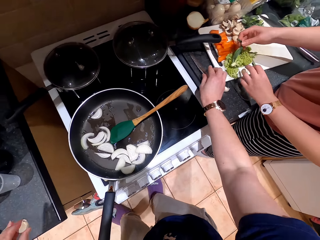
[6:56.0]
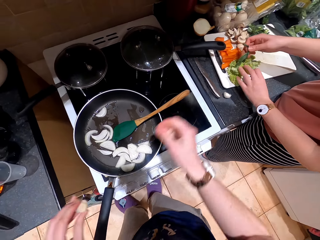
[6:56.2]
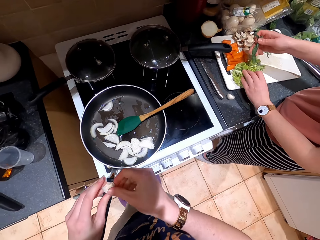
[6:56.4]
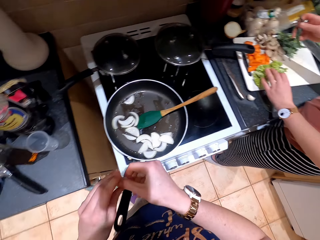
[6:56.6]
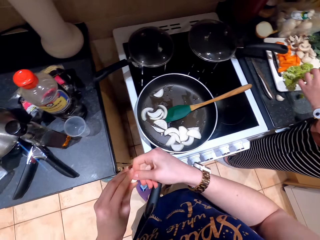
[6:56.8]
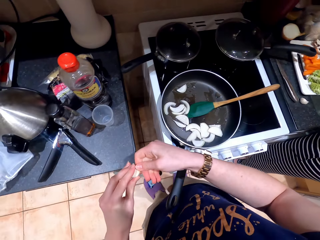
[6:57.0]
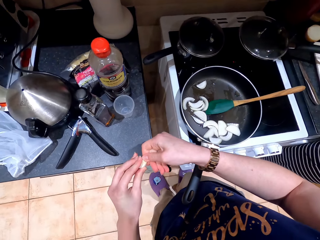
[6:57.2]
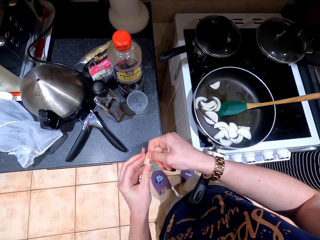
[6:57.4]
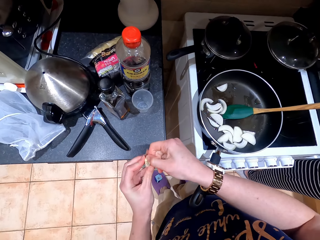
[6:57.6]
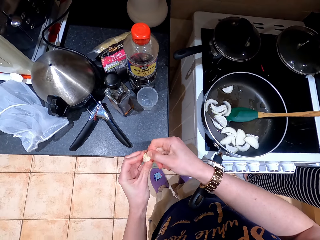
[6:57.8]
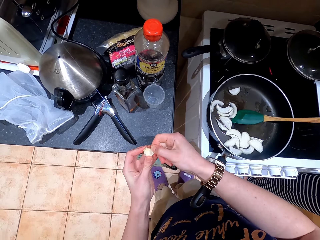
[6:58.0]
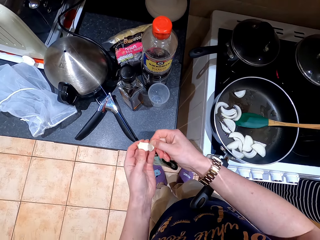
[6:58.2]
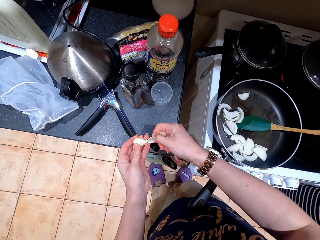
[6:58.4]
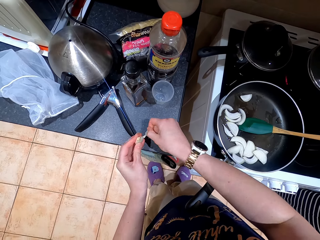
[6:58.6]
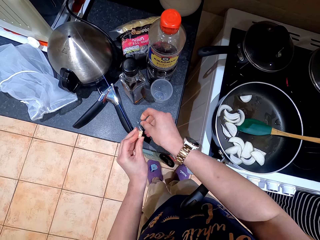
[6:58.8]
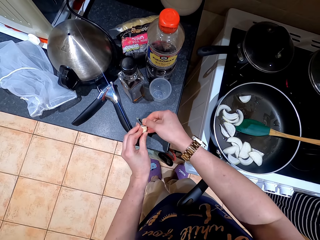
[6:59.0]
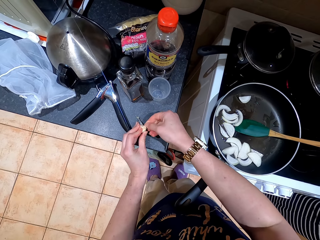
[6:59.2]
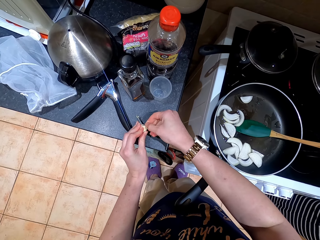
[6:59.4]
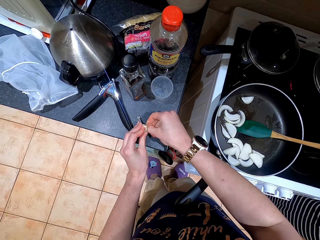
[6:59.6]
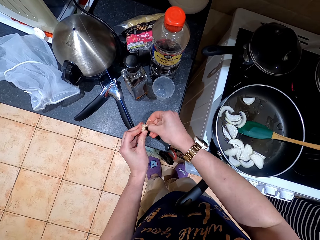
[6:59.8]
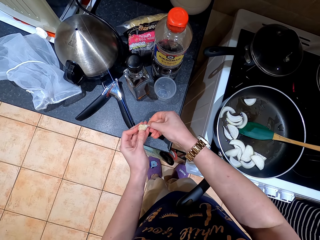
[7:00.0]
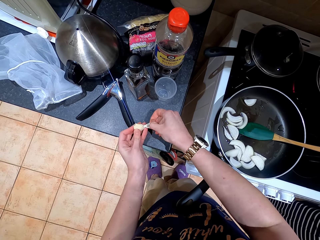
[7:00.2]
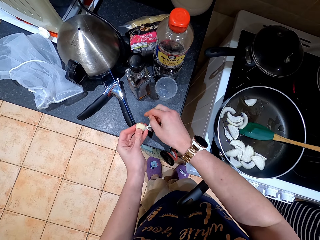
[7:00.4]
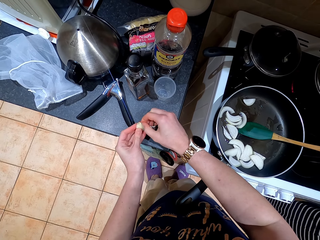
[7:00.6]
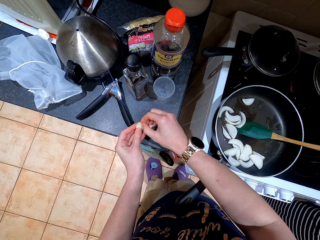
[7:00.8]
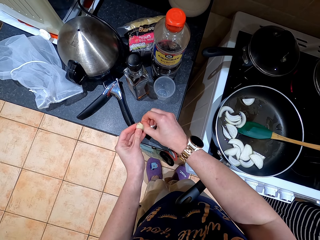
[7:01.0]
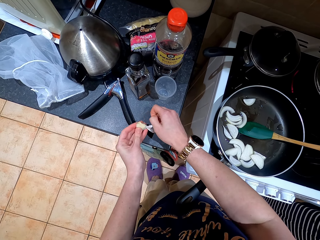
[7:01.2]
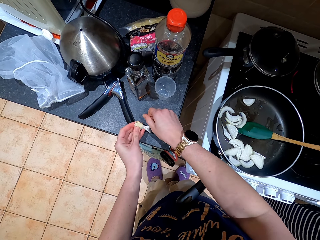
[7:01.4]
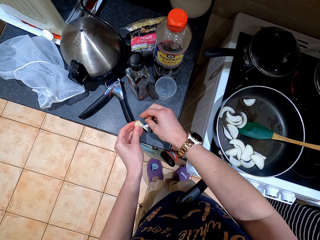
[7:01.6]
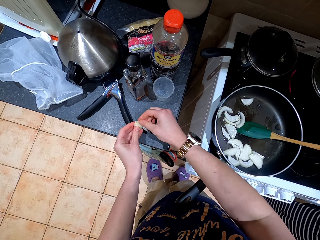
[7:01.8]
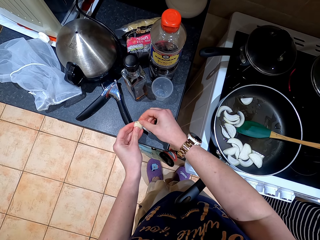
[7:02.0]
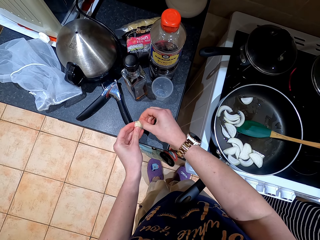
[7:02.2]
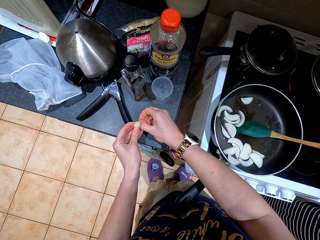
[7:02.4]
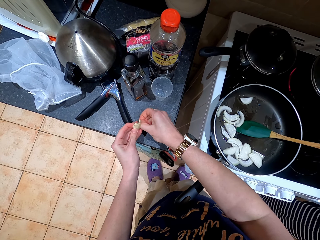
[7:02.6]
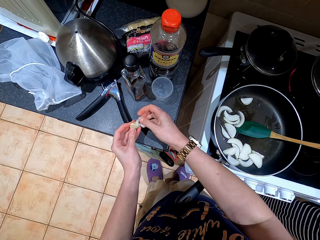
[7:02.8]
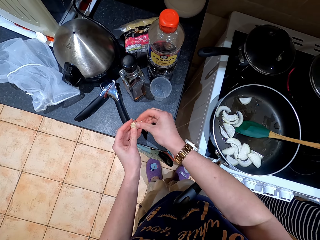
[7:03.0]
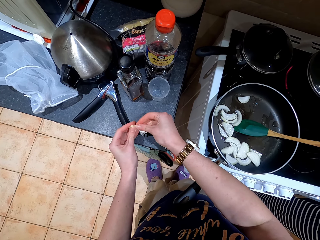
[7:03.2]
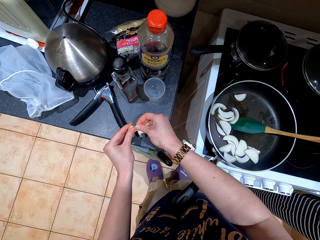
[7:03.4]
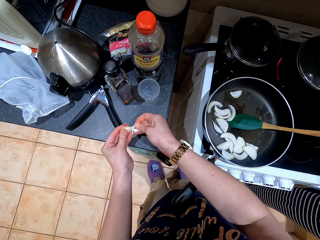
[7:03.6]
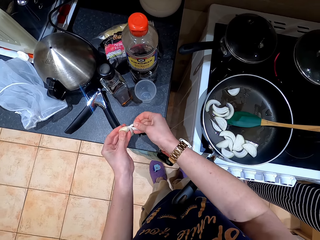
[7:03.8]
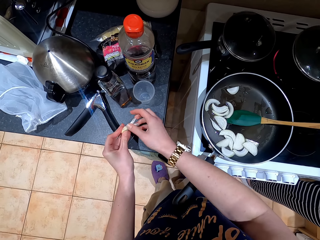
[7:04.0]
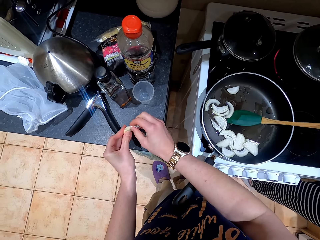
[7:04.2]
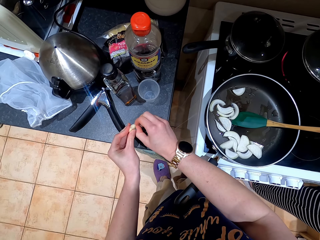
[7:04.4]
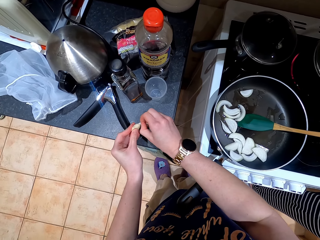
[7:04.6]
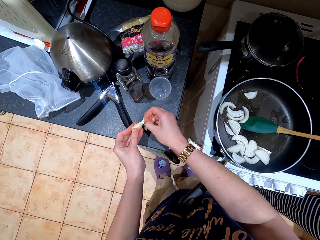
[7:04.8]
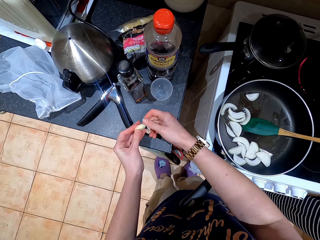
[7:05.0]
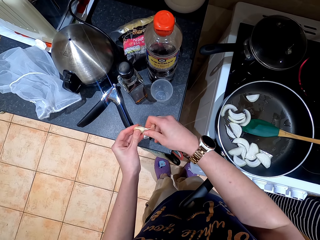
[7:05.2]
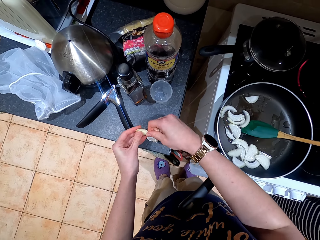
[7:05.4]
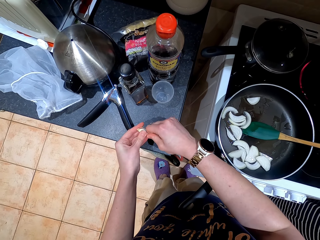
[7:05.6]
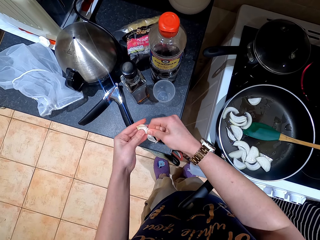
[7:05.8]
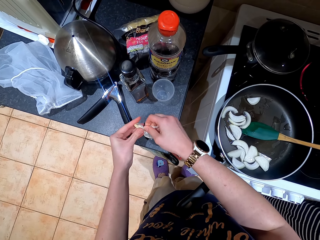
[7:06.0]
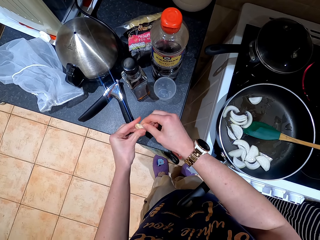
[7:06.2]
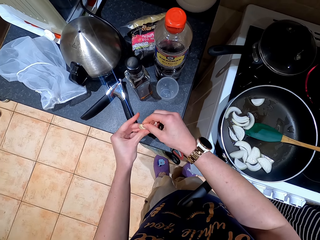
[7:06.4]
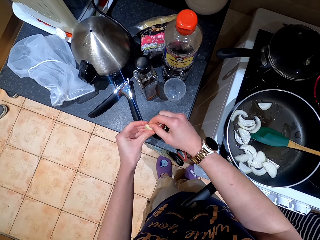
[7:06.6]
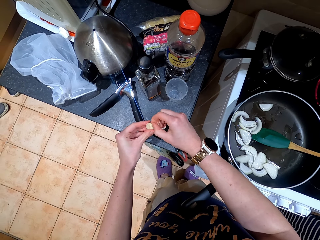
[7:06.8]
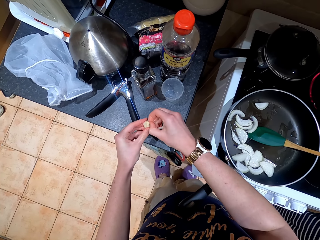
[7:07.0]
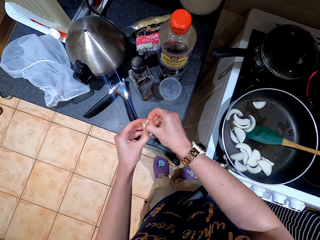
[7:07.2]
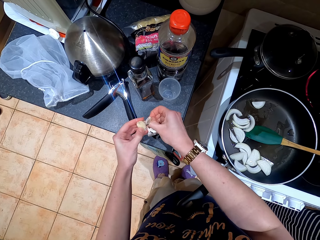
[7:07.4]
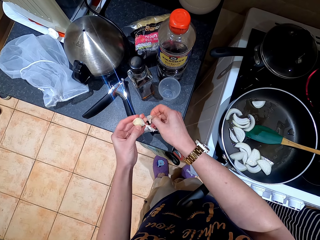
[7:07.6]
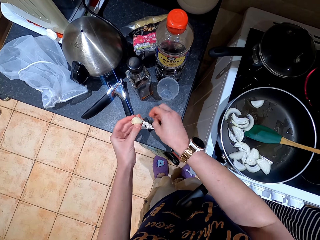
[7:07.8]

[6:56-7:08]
The camera wearer places the knife on the counter top. They remove skin from the garlic.

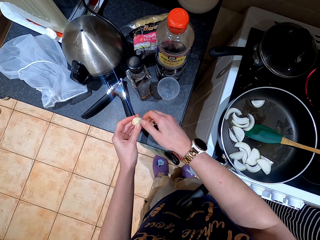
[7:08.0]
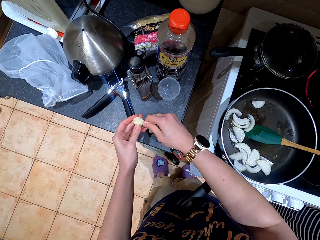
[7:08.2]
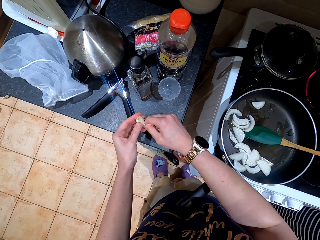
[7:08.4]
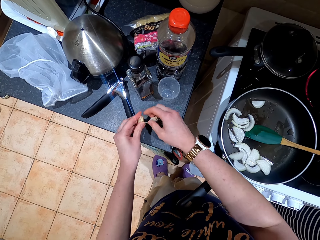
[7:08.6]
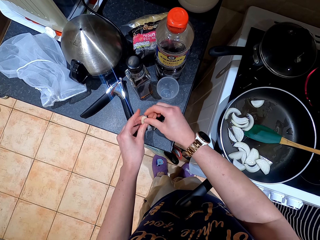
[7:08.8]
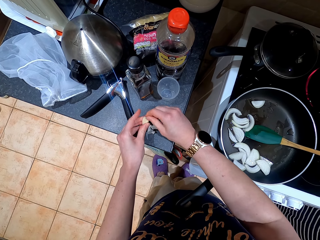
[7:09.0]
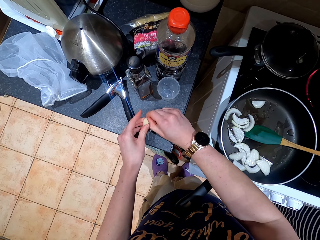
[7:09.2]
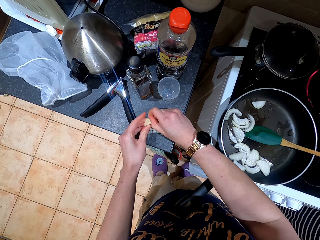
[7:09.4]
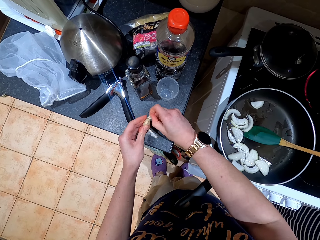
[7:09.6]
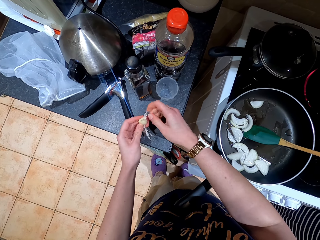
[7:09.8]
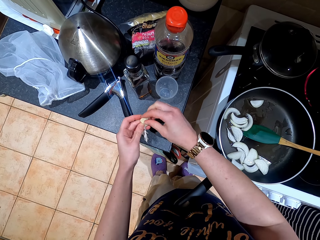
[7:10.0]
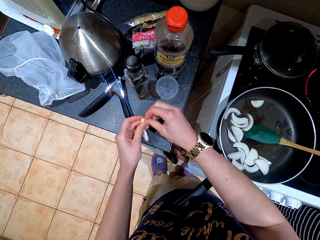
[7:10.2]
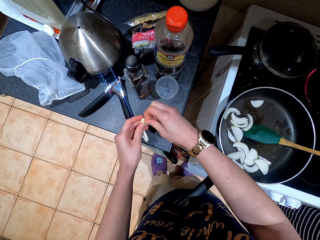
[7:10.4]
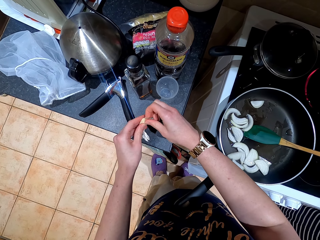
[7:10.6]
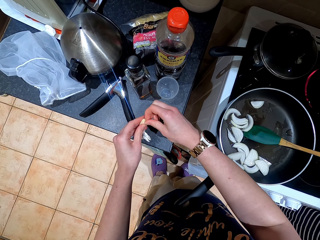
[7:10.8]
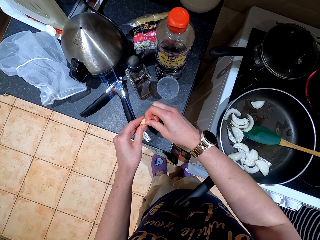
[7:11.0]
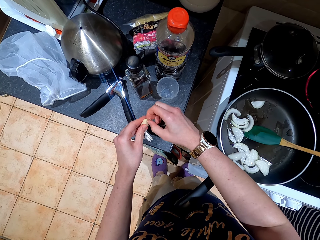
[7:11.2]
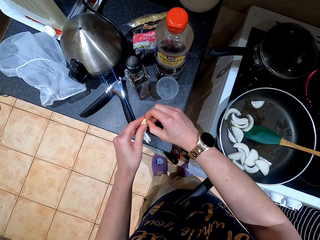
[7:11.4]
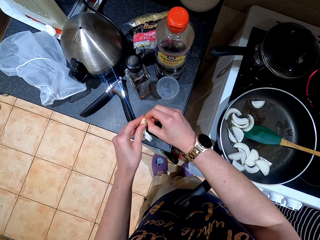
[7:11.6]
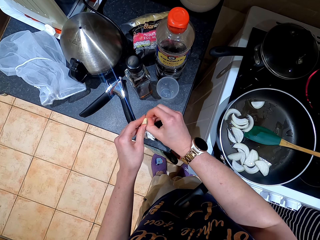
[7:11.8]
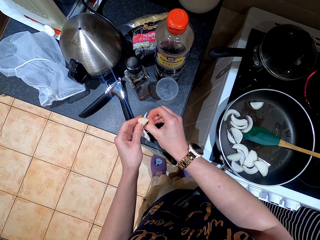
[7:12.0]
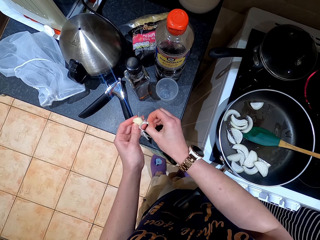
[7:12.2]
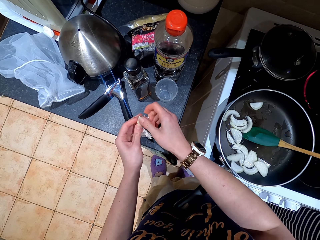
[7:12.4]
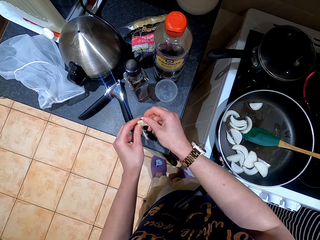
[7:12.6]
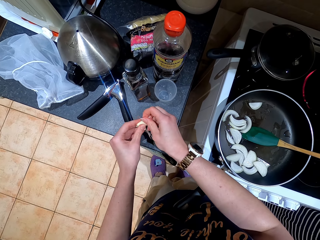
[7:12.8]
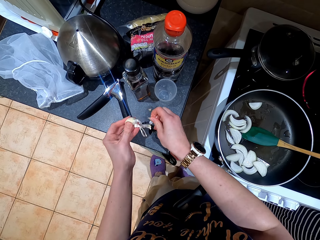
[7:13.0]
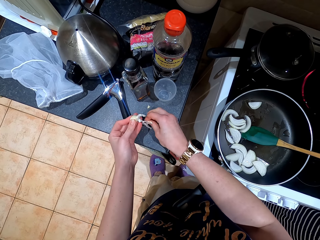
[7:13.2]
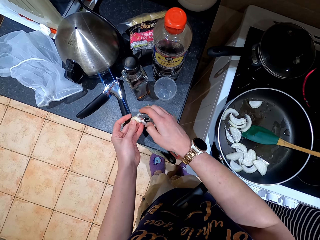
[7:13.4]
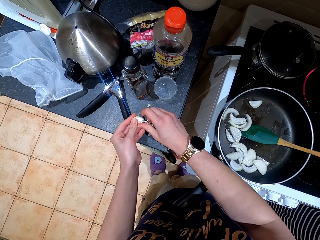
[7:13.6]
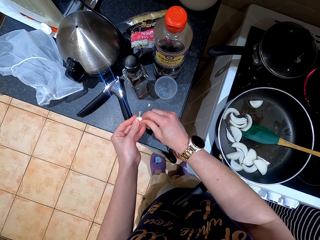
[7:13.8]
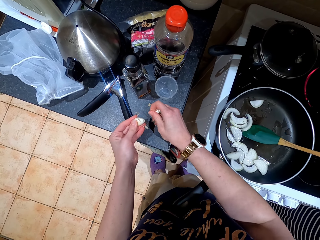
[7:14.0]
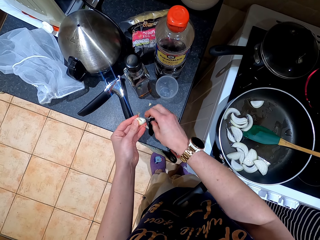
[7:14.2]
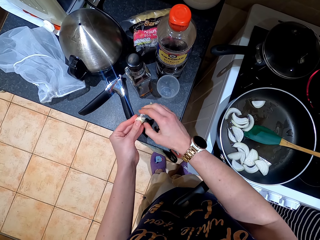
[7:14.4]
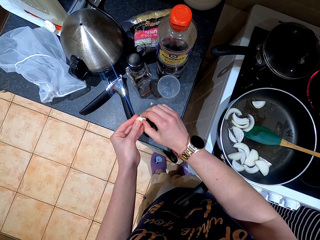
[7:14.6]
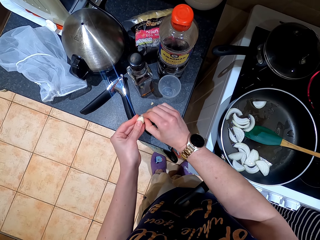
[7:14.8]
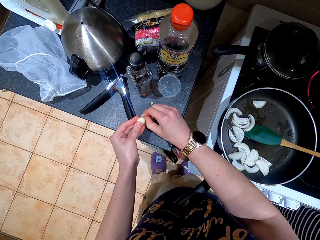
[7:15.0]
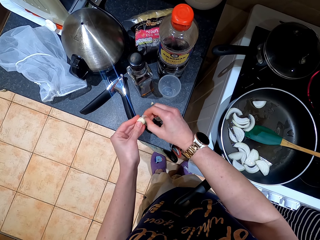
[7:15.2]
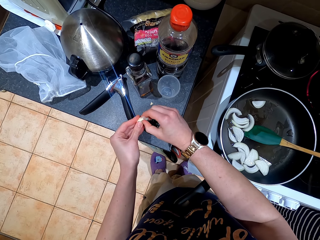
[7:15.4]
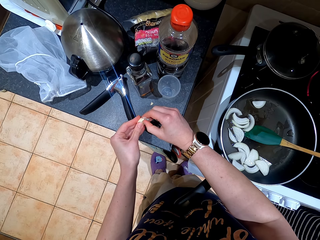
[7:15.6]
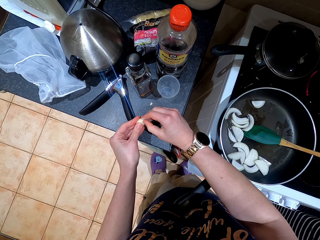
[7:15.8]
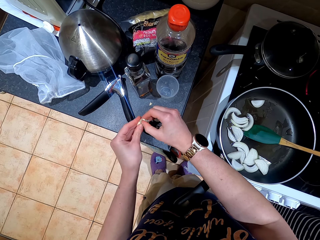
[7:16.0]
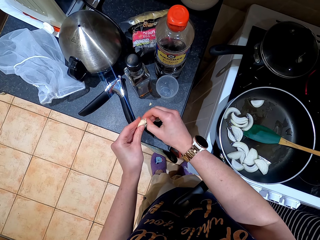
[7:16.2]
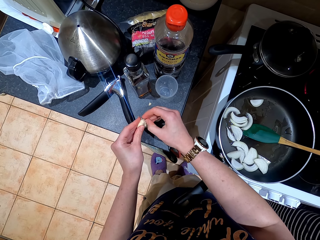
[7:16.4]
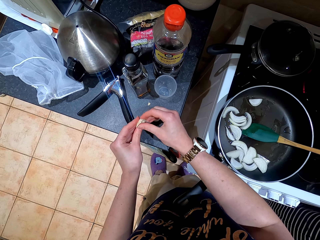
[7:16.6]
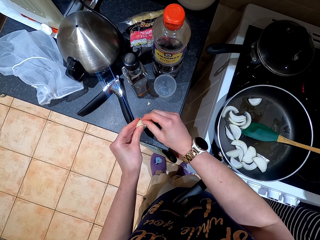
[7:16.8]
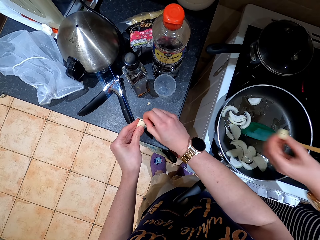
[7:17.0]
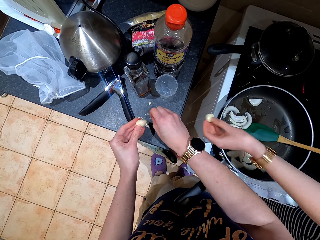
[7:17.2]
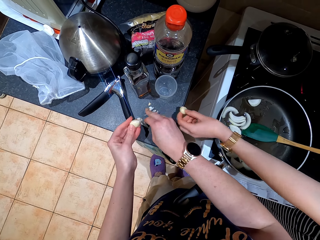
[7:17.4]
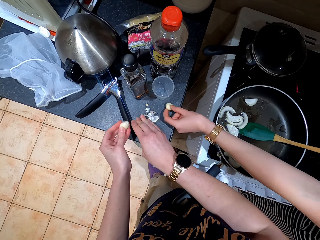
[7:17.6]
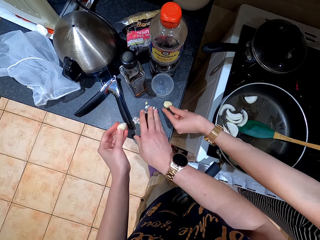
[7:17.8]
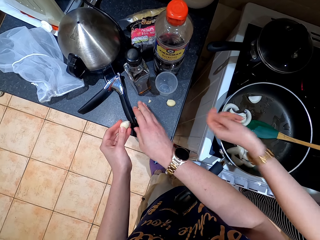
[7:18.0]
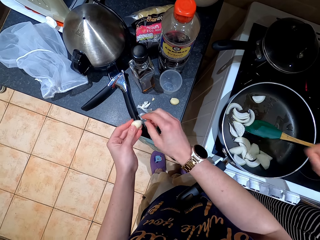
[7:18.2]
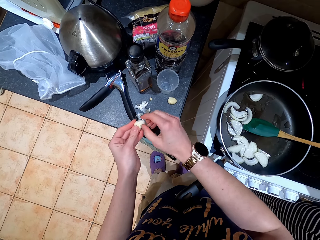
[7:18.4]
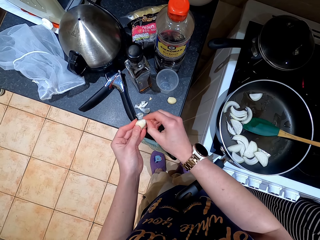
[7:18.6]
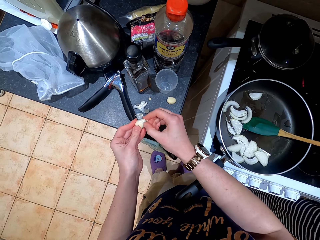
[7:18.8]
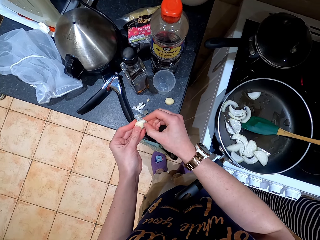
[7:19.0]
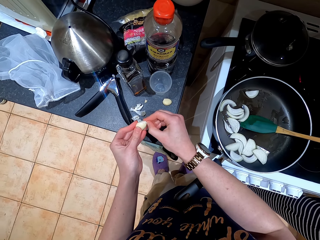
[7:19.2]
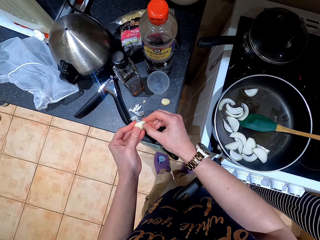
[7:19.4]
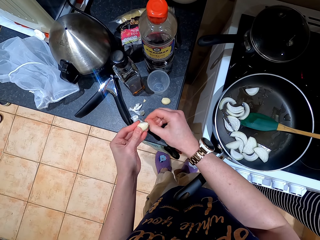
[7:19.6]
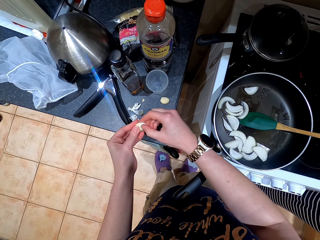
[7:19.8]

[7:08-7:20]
The camera wearer drops skin on the cabinet. A female places garlic on the cabinet. The camera wearer converses with the female.
